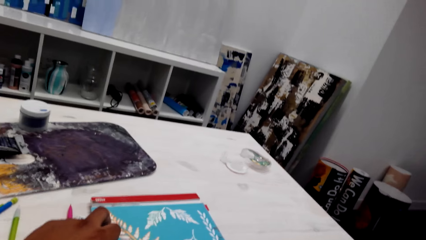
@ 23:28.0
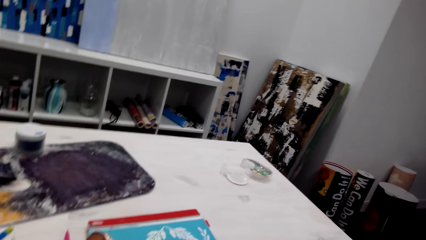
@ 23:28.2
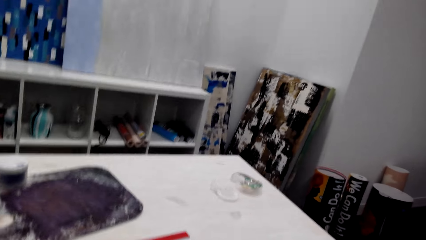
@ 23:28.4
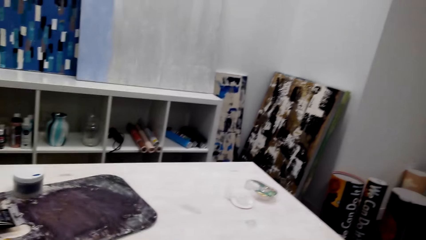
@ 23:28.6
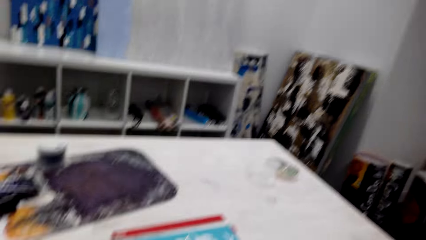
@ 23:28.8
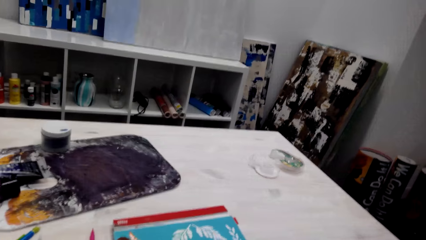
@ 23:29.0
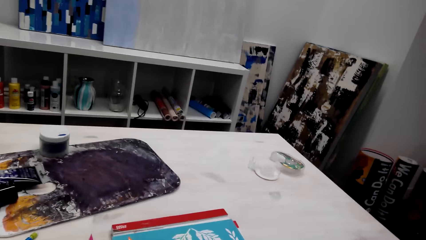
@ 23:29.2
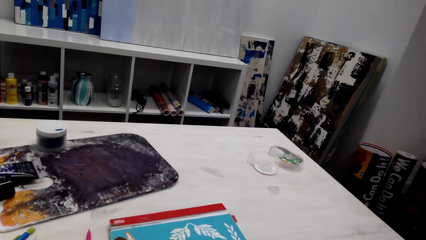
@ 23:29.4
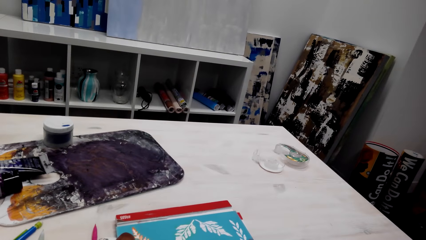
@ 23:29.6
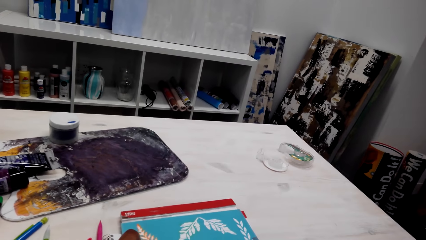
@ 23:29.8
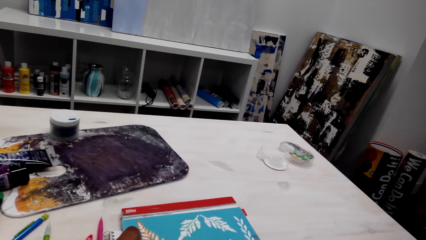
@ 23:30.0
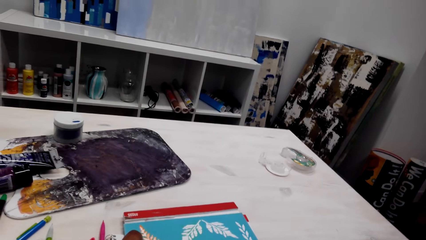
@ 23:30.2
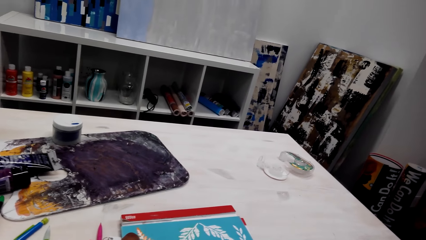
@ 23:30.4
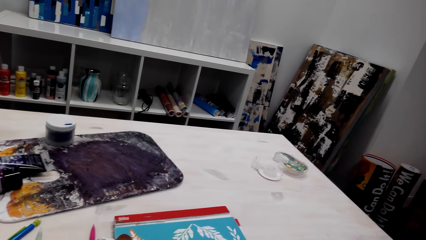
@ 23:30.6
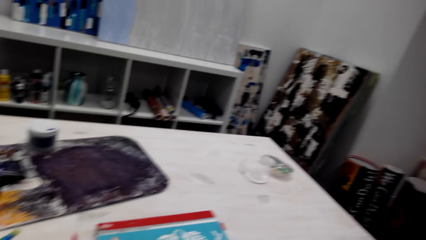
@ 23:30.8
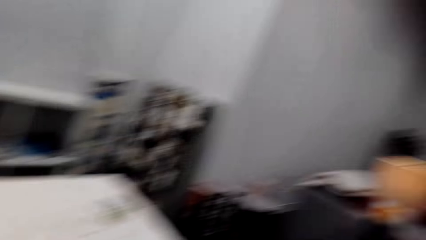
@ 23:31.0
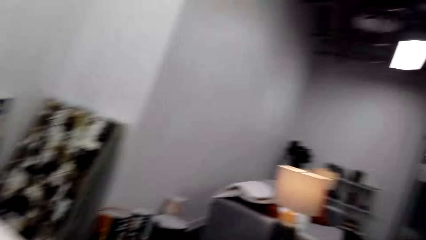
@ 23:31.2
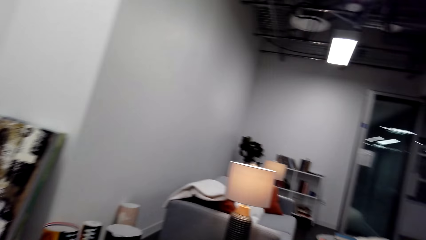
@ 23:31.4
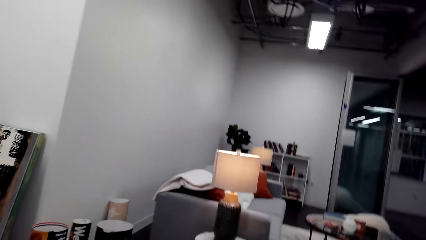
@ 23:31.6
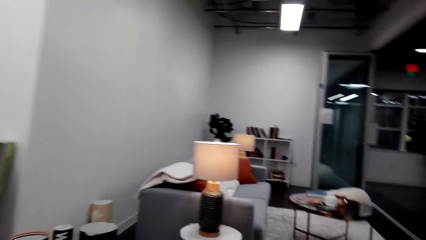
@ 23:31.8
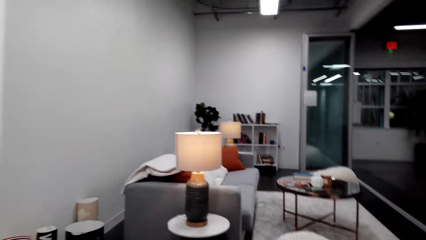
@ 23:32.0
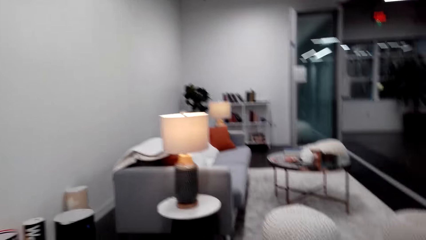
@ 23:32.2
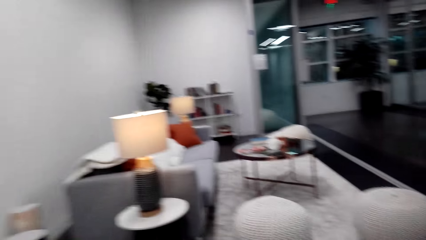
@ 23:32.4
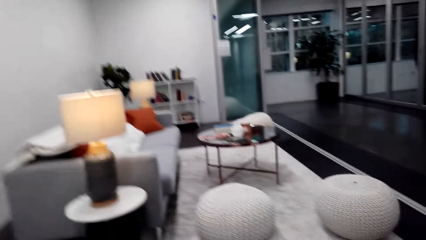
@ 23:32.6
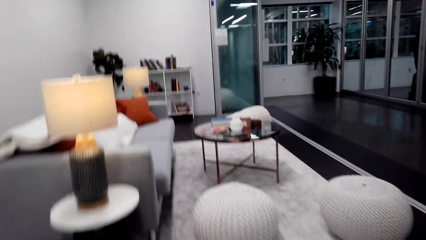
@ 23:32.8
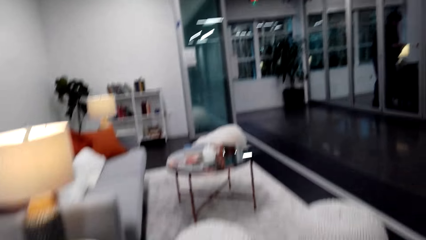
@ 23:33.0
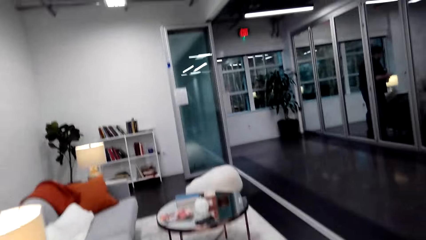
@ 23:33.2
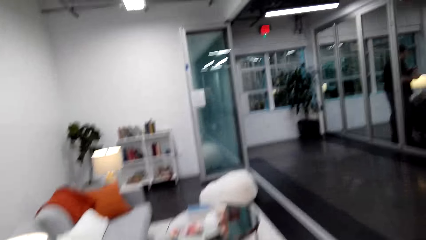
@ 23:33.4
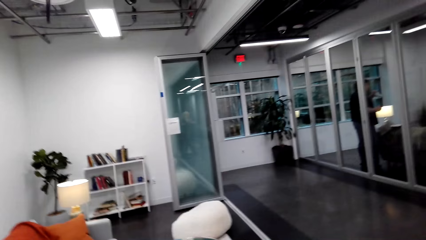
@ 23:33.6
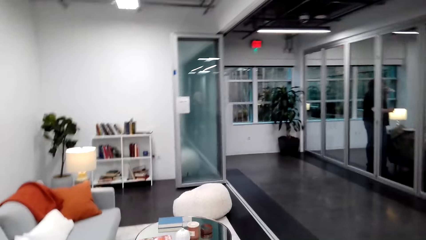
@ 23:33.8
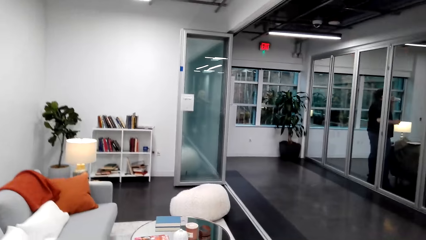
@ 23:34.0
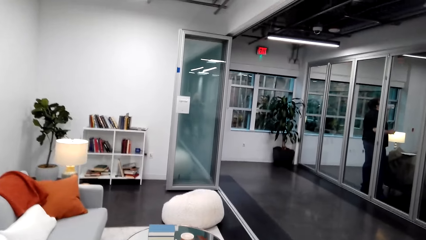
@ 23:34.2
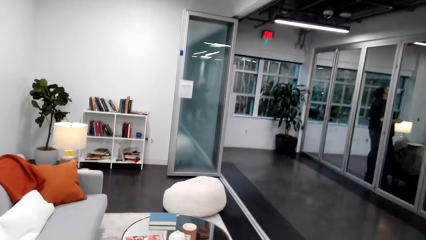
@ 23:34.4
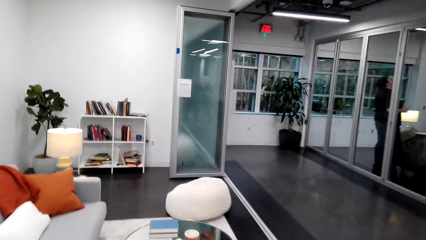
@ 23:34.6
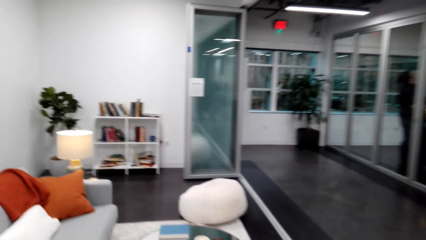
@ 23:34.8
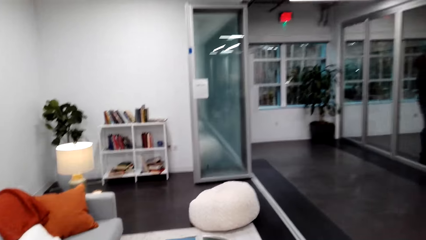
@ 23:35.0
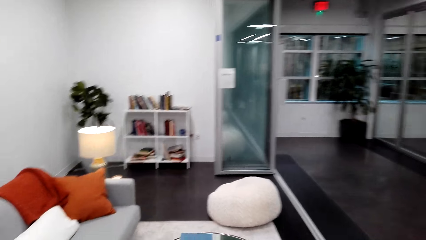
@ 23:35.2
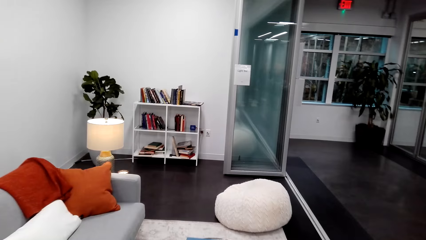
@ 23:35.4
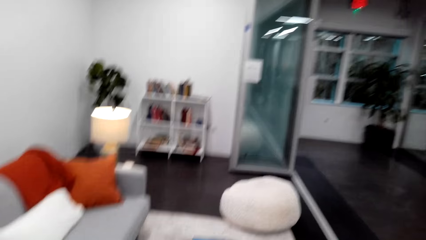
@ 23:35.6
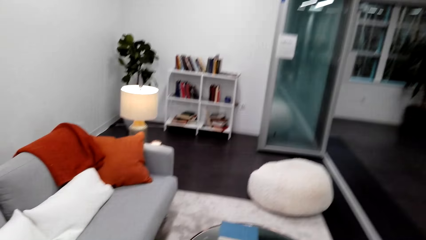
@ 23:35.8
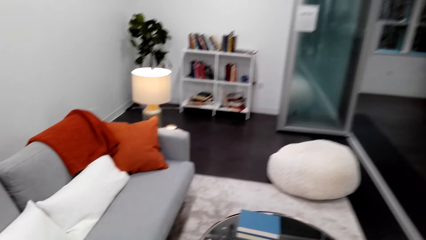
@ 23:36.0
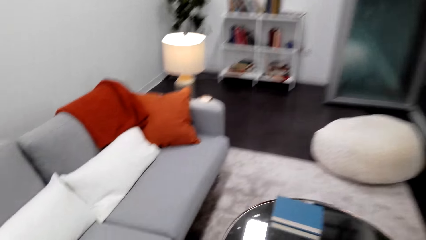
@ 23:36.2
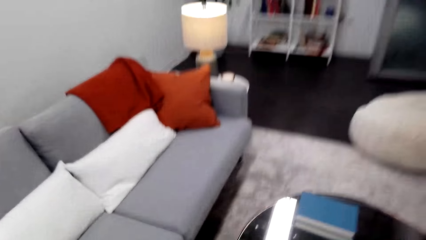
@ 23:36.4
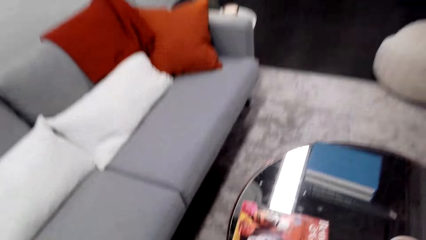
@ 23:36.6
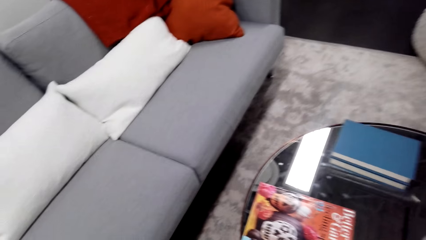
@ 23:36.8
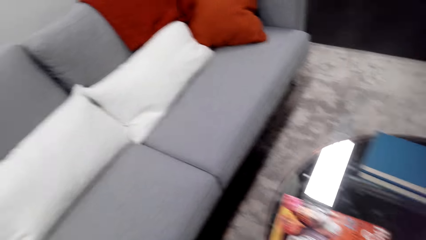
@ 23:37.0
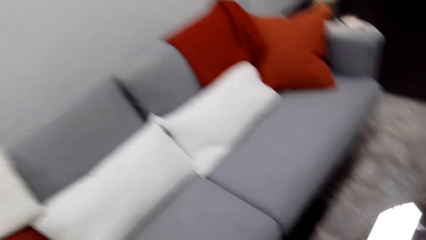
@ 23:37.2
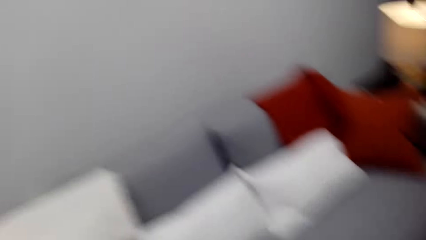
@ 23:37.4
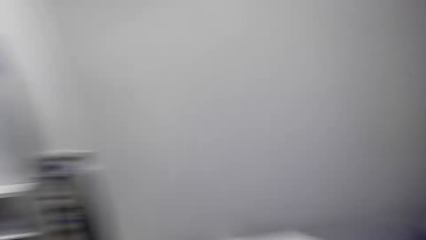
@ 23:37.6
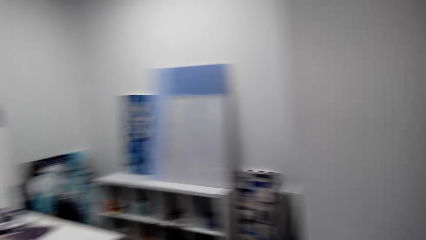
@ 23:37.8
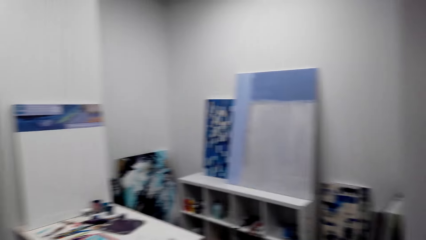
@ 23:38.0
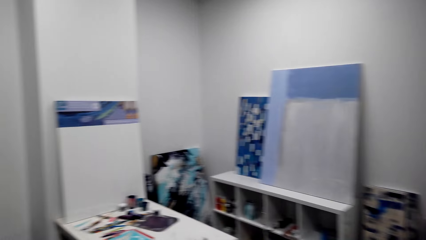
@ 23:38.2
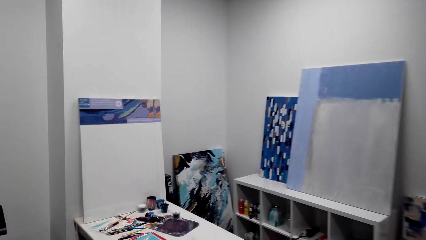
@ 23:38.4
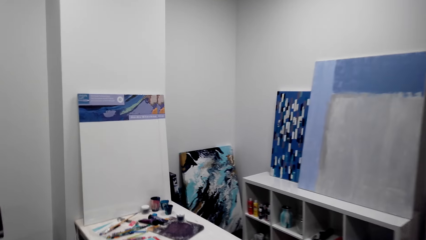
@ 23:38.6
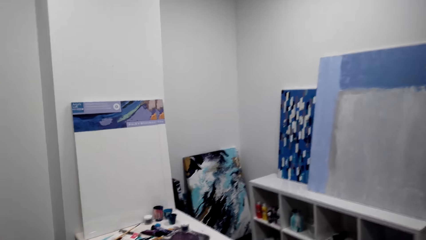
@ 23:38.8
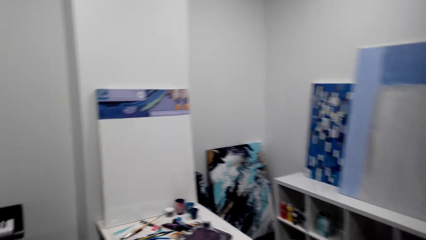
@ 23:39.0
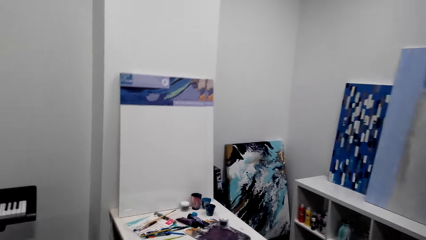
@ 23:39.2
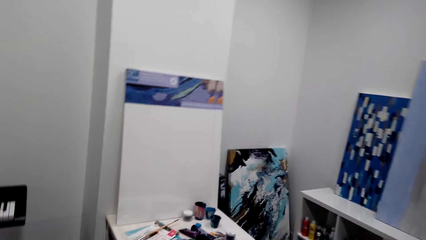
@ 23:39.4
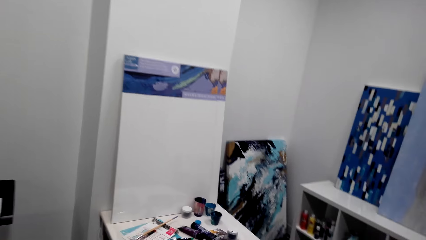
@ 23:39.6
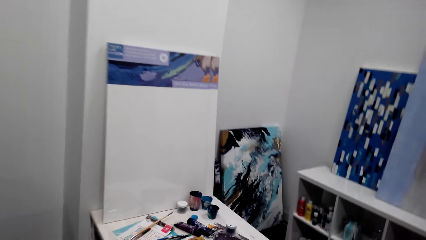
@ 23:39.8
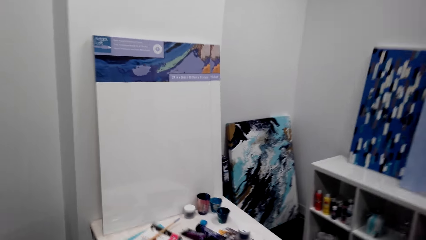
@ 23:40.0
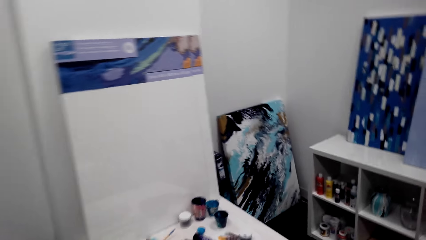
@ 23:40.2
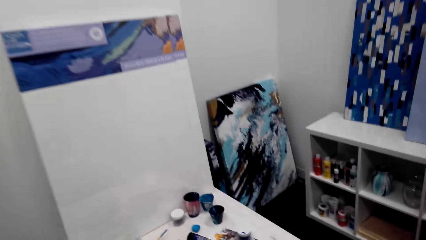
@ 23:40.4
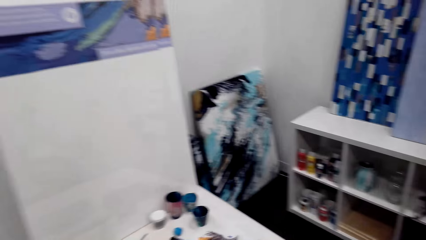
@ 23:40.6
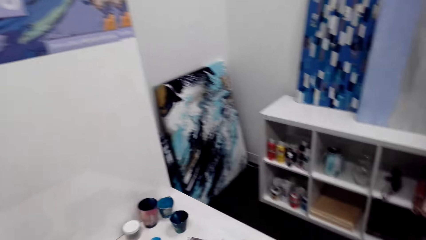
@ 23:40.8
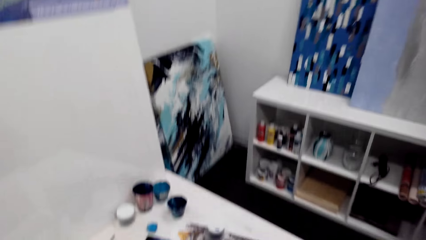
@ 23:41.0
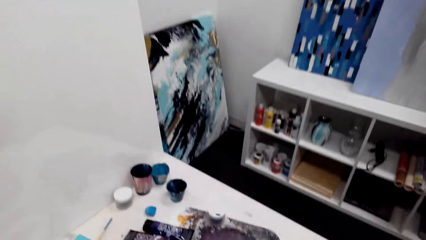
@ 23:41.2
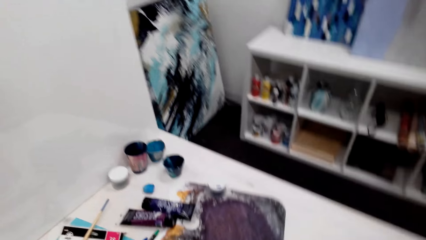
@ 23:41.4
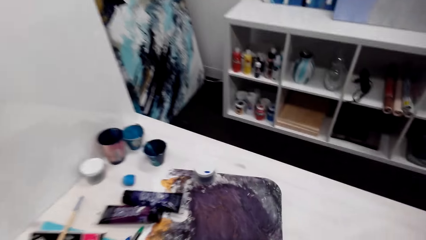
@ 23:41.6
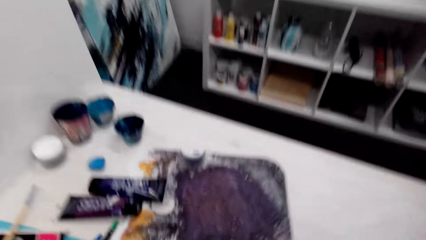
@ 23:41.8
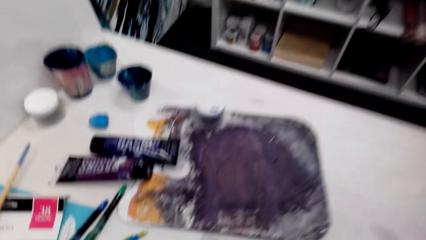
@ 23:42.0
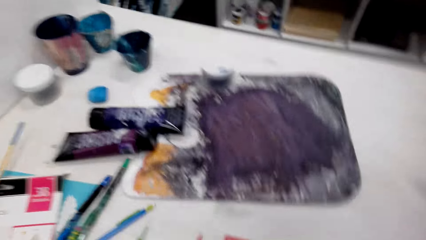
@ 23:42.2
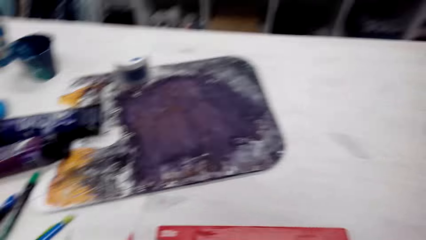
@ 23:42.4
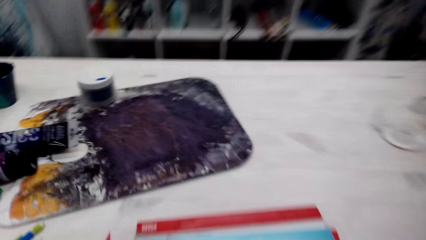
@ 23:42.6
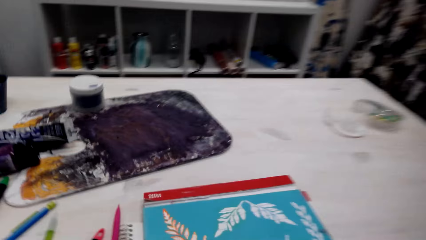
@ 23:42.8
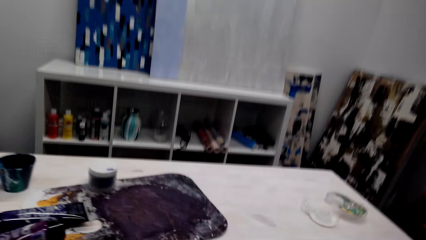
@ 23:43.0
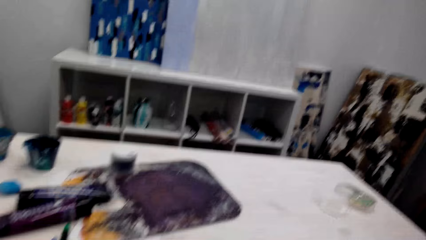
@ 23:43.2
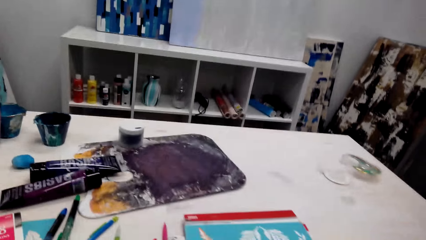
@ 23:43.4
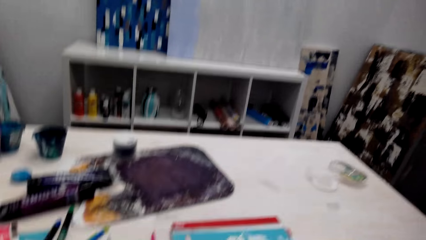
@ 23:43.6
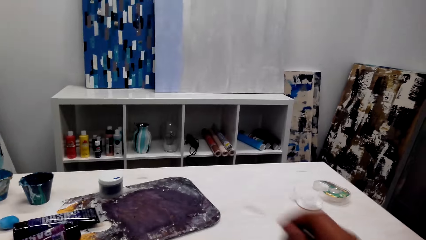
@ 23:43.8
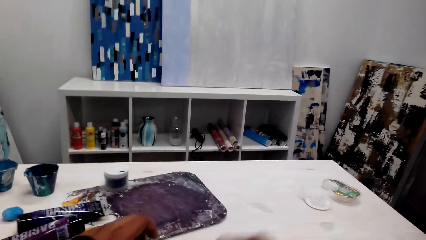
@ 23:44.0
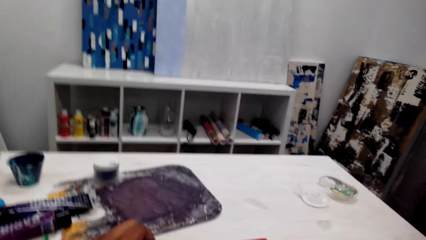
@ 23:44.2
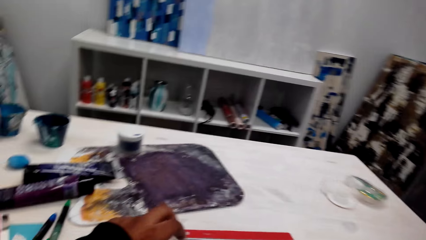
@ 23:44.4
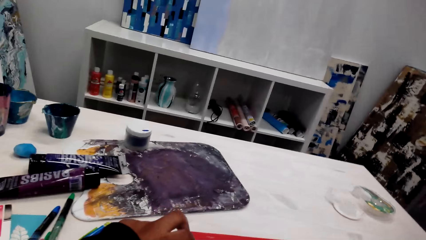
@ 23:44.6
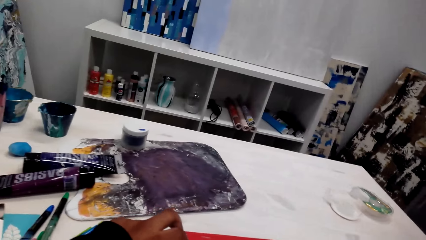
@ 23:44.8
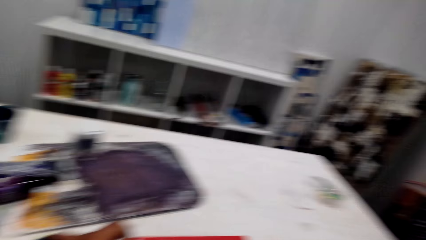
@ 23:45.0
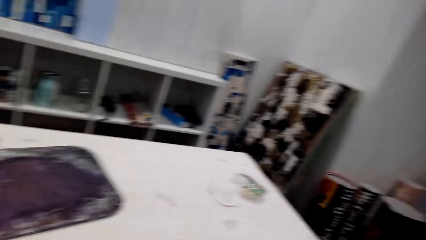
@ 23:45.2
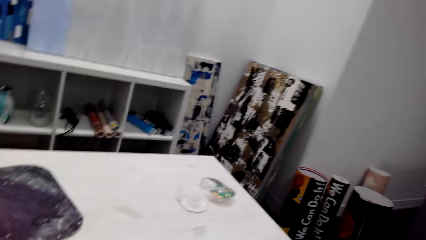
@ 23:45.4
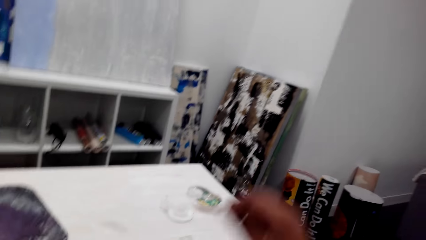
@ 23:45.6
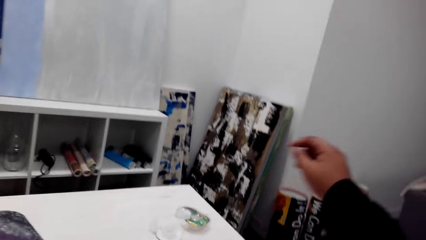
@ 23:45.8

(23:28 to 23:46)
The camera wearer puts his hand on the drawing. A person talks to the camera wearer. The camera wearer talks to the person. He looks on the other side. He stands up. He walks away from the drawing. He turns to the other side. He walks towards the table. He sits beside the table. He moves his hand.
